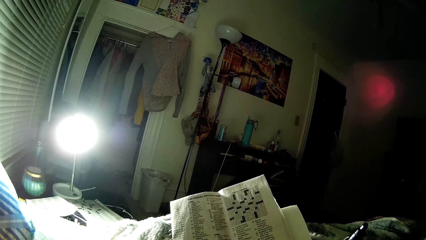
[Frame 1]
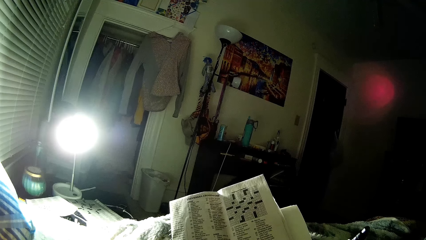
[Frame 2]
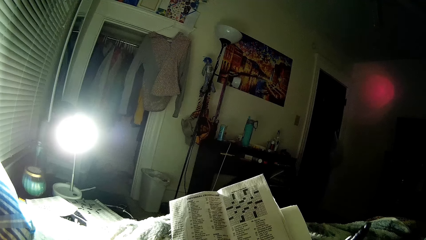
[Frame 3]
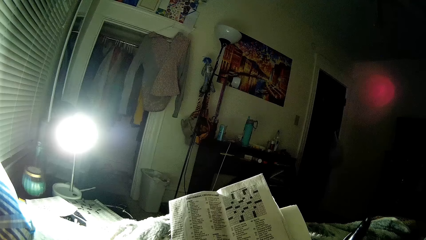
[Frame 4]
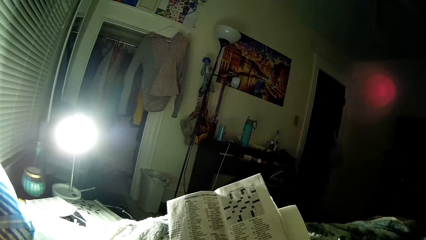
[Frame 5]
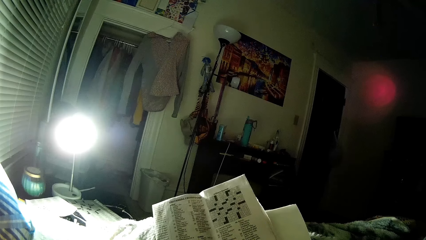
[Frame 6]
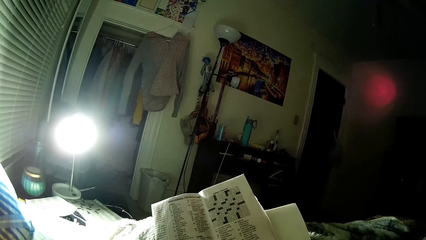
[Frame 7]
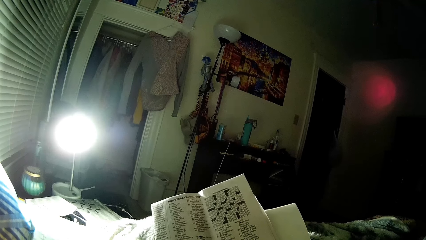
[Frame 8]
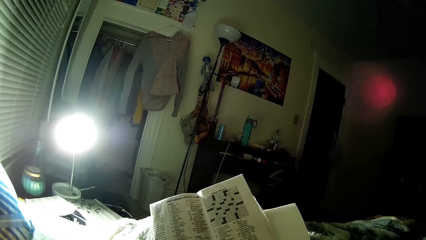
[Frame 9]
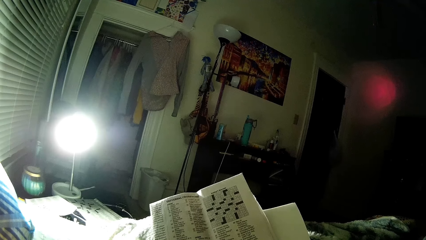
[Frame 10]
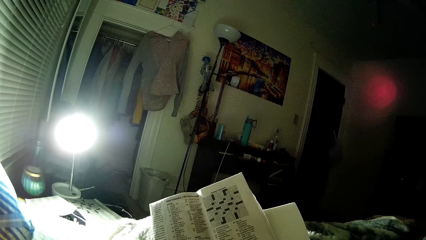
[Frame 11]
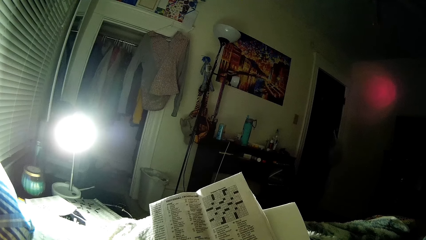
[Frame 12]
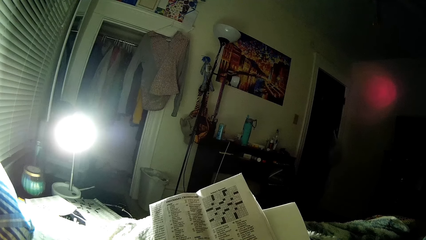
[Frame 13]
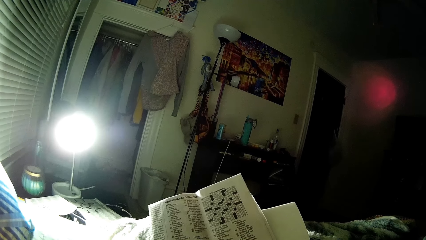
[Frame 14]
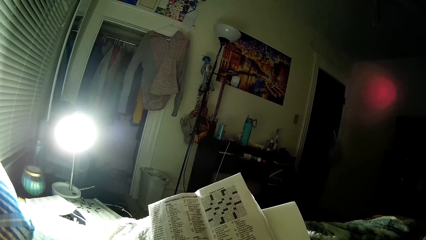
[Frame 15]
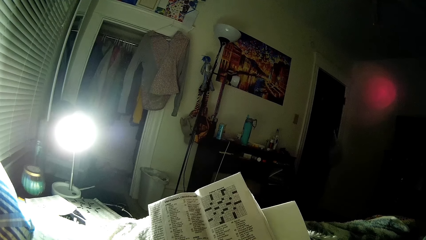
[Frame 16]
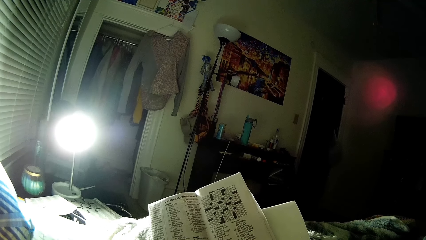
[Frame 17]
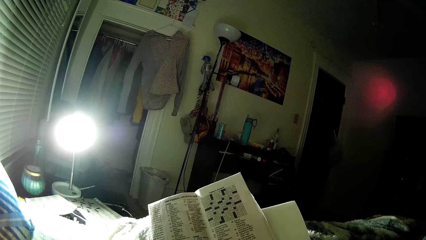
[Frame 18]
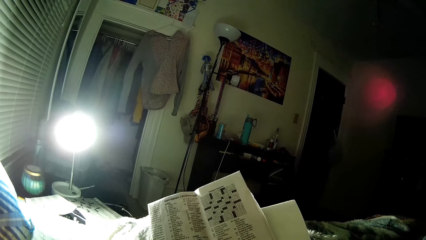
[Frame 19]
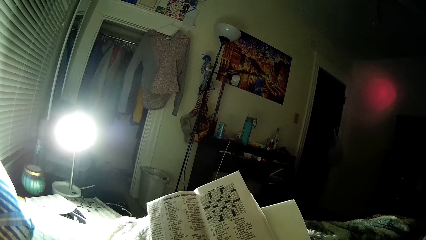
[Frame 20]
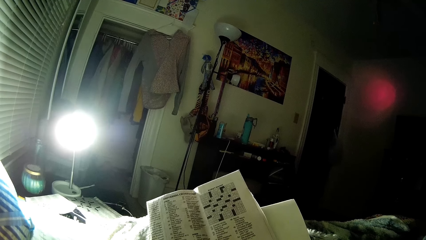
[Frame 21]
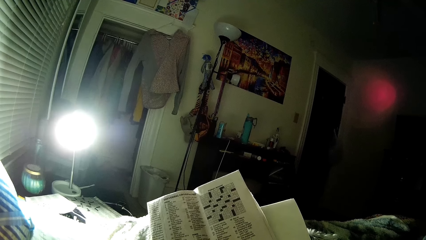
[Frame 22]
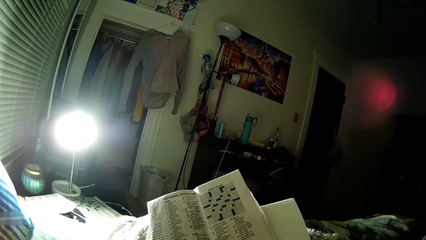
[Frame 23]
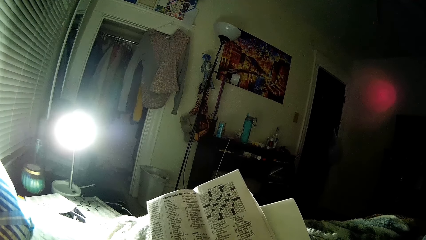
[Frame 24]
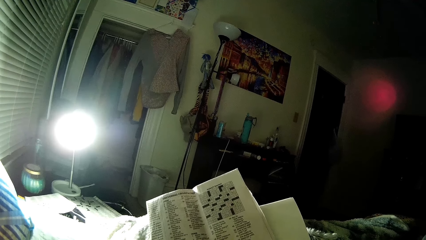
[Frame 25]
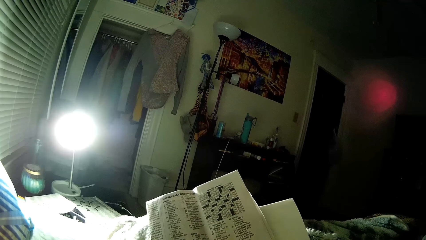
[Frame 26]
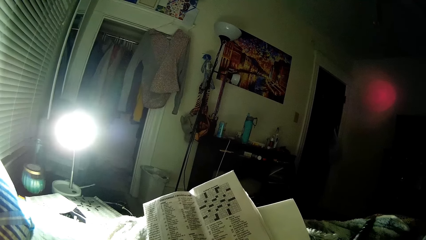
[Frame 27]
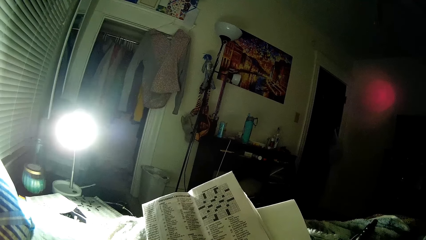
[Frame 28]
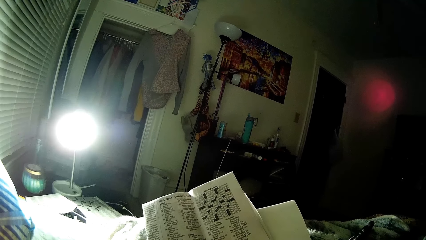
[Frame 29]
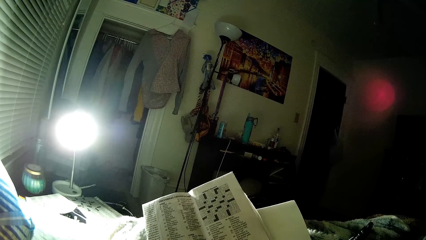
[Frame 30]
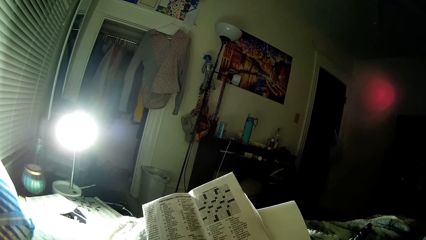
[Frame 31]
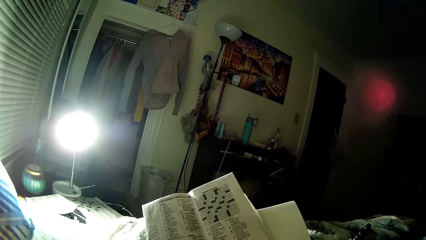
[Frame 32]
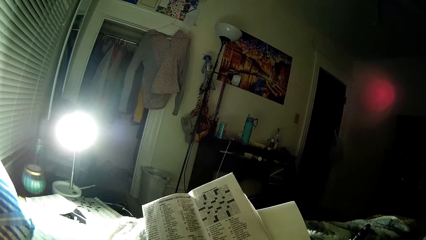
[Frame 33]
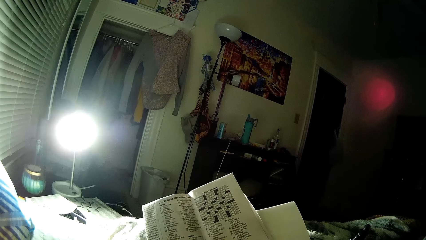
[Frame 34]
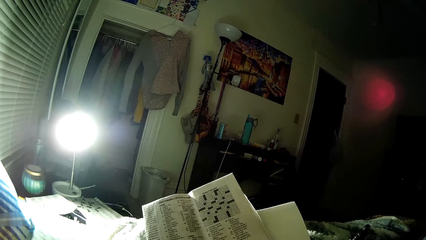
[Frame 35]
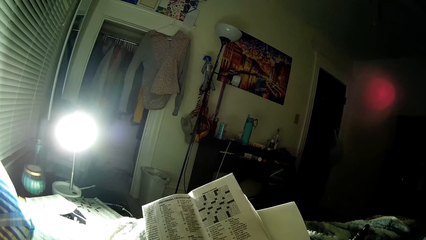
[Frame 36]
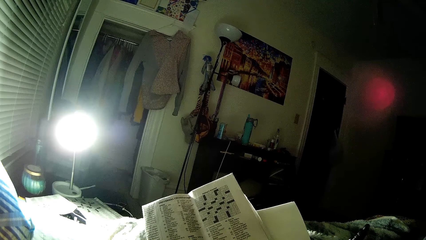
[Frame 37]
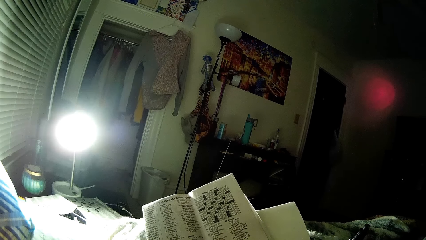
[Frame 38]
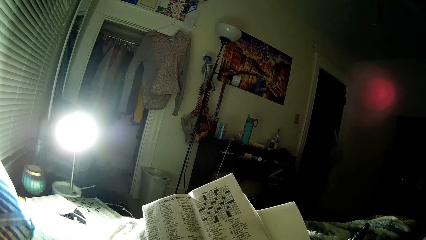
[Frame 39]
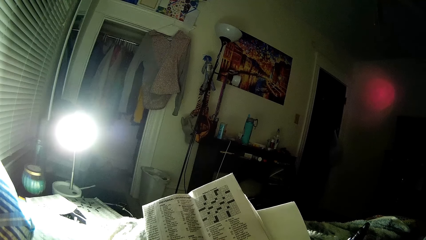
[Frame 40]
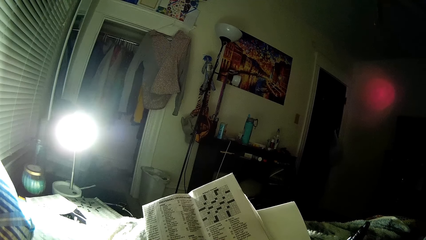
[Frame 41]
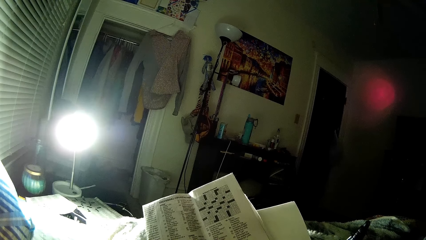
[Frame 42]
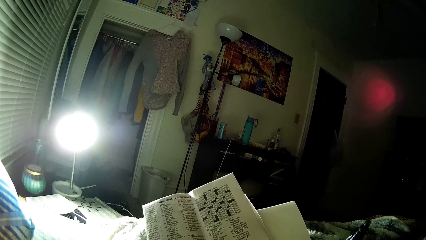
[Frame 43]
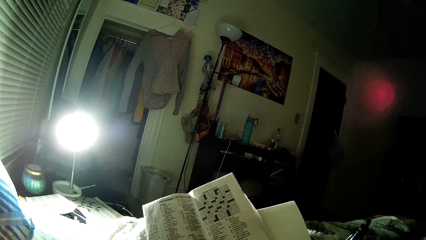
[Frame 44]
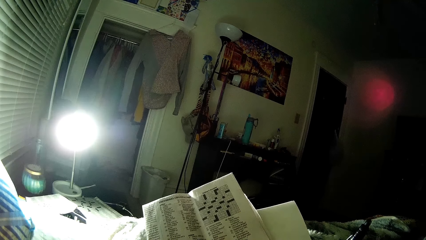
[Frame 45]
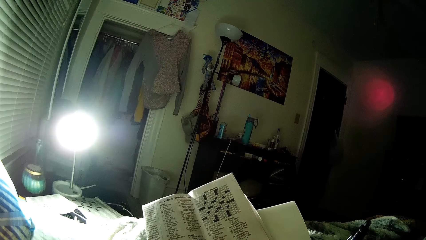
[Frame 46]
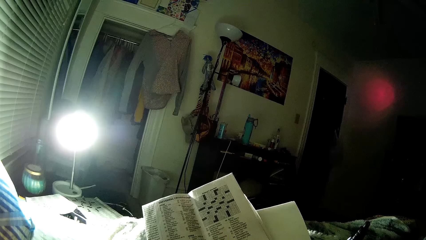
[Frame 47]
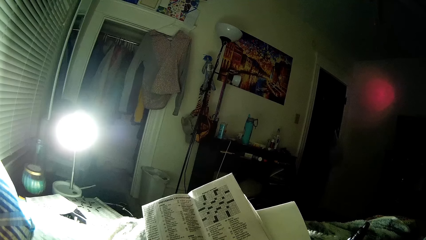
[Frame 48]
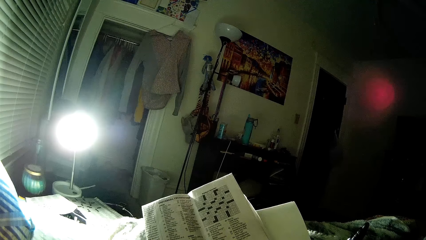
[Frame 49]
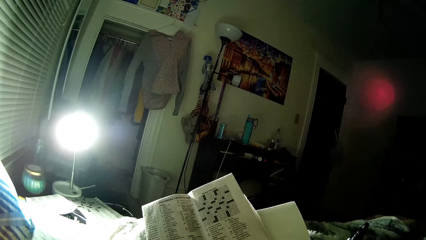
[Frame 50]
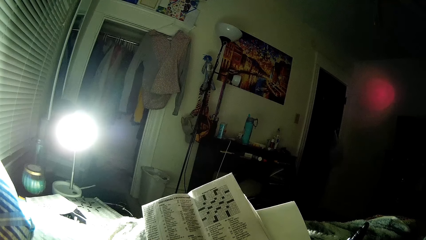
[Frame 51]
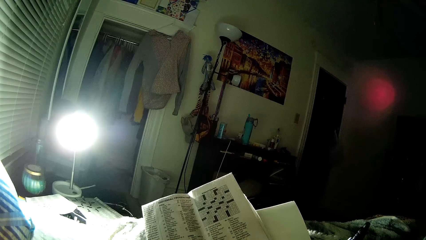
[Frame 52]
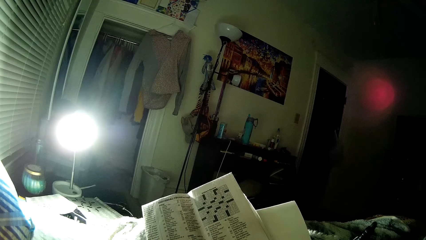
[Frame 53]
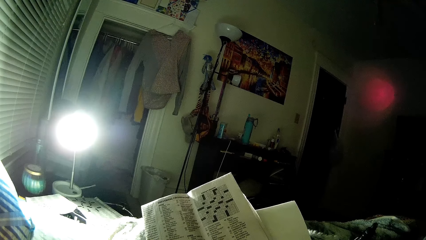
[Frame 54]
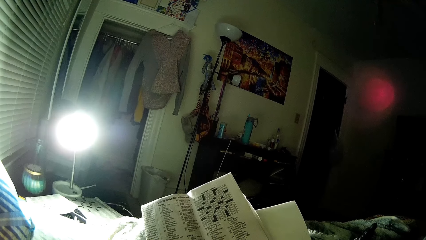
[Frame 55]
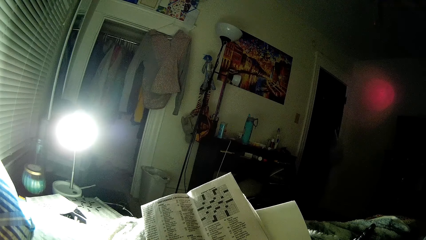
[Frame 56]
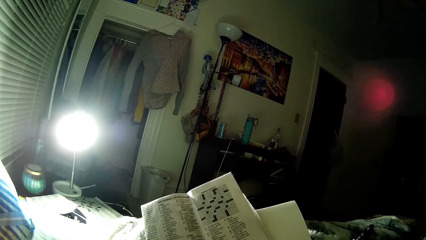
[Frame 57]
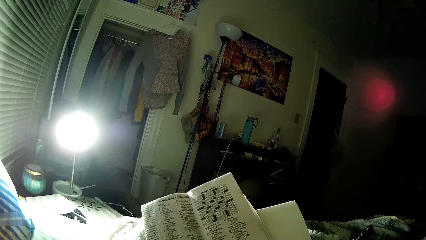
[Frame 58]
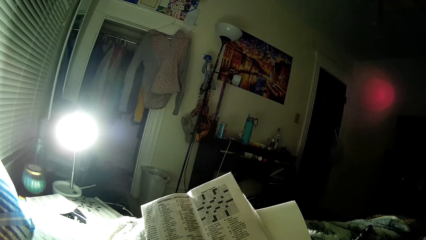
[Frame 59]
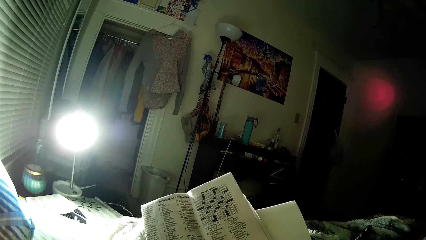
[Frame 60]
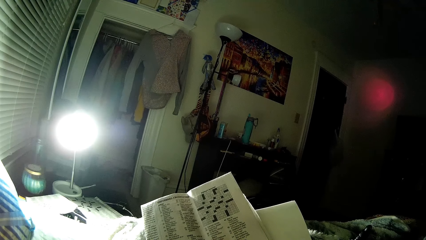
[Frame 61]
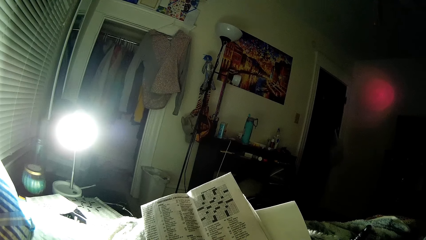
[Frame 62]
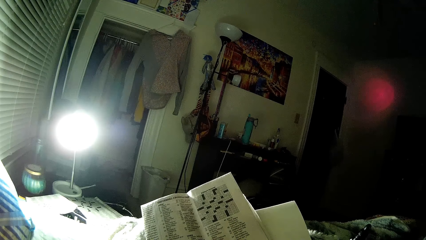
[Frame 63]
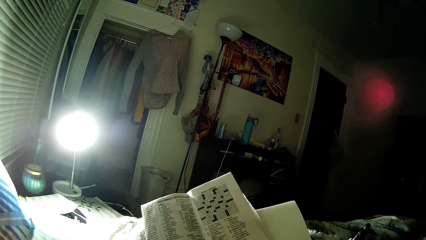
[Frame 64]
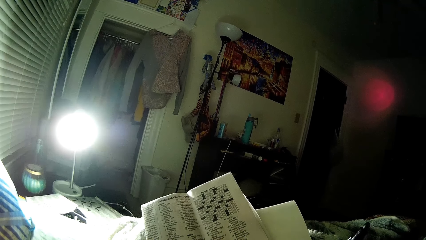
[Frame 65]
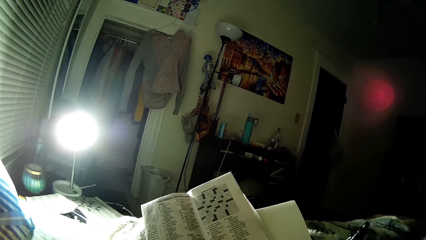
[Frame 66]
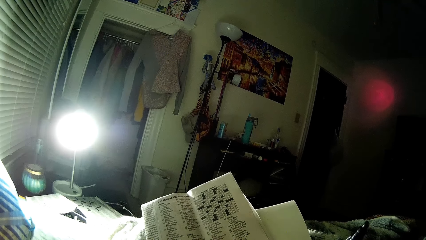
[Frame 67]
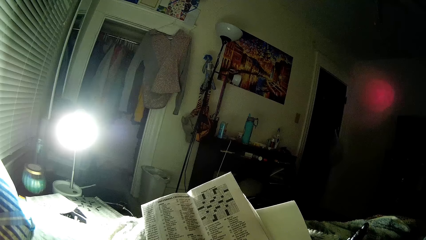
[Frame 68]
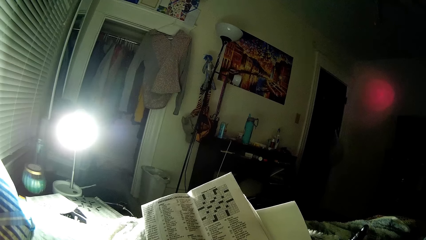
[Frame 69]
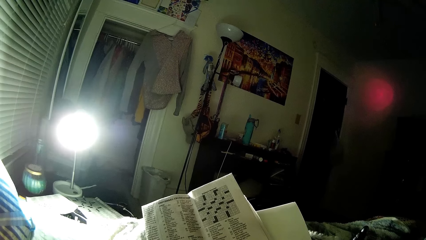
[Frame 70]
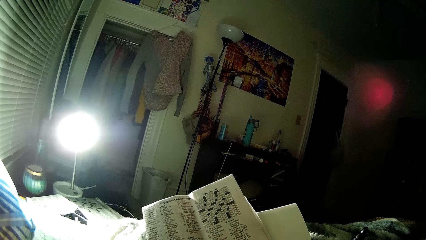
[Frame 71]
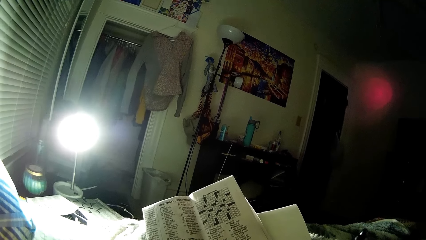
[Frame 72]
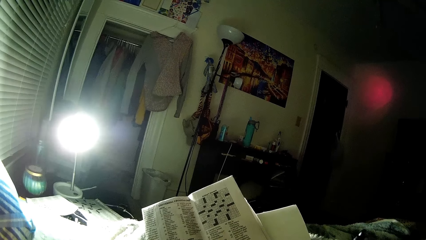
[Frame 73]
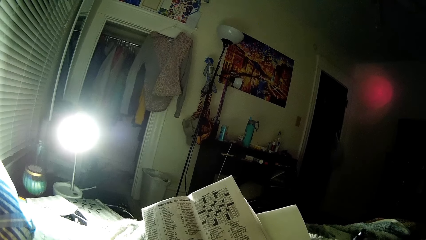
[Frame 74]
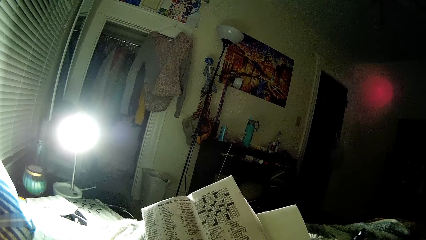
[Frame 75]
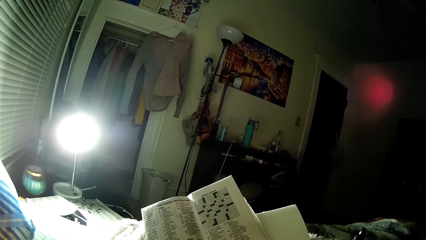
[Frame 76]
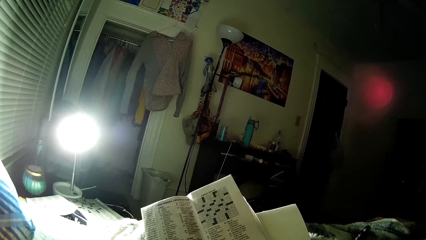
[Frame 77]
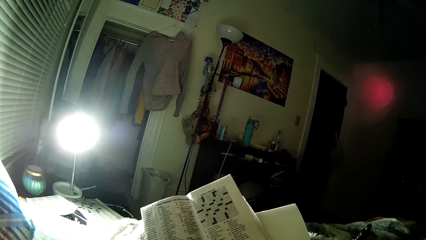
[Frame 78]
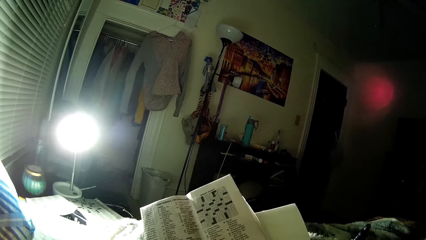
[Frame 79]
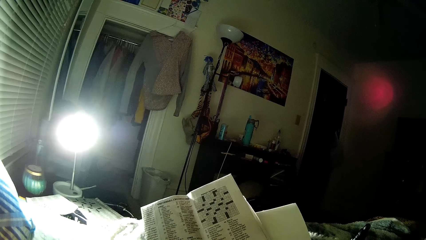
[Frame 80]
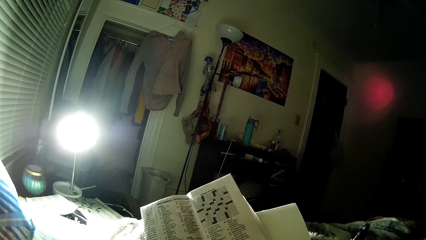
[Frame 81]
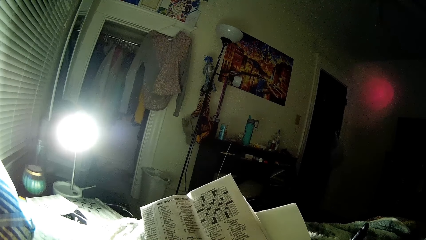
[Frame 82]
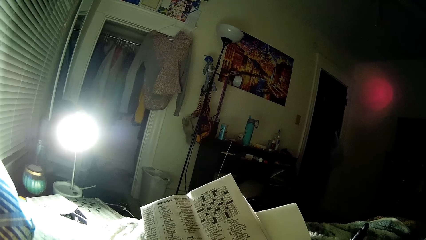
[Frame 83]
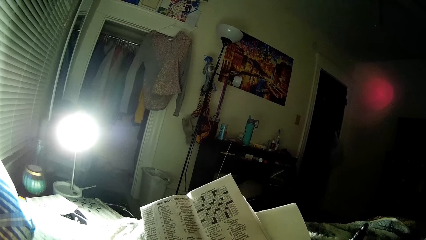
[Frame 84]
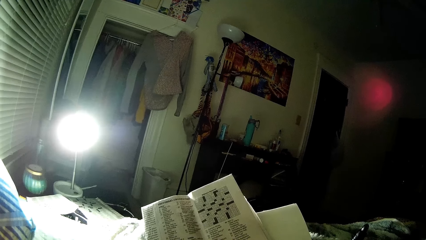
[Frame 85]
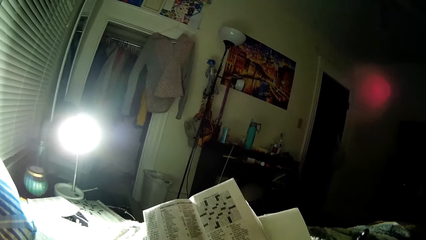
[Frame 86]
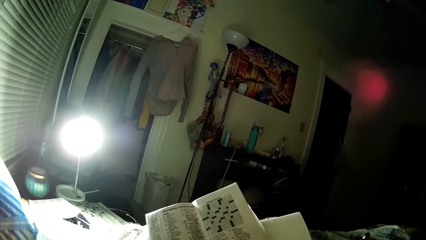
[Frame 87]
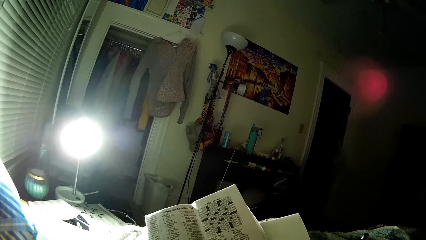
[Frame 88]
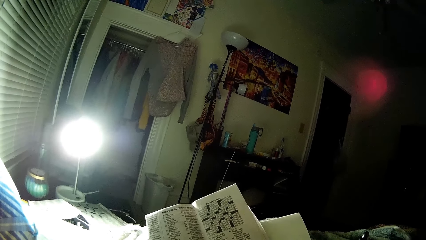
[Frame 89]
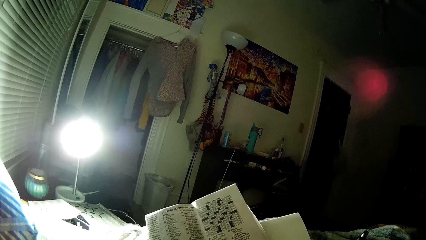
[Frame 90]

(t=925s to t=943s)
The camera wearer moves a pen. They move a newspaper. They peruse the newspaper. They move the pen. They peruse the newspaper. They move the pen.
